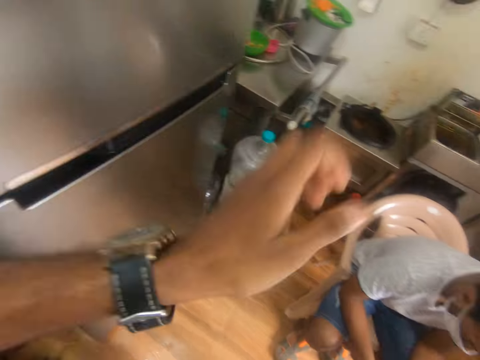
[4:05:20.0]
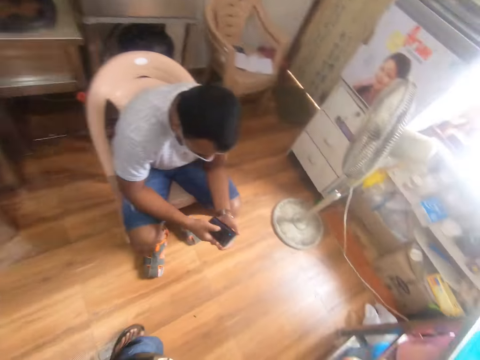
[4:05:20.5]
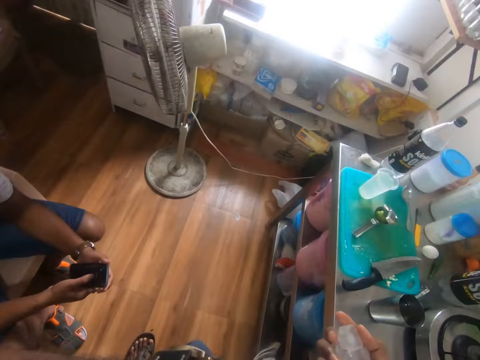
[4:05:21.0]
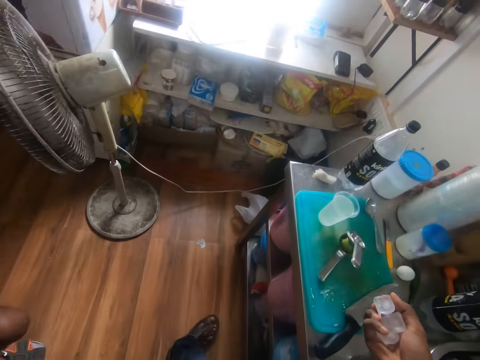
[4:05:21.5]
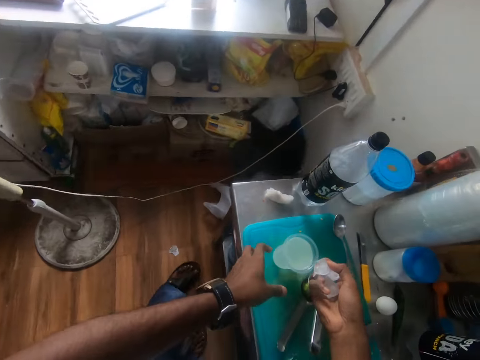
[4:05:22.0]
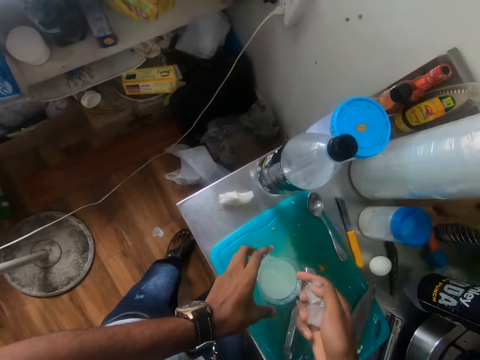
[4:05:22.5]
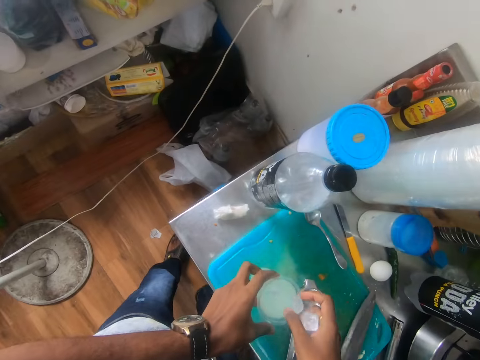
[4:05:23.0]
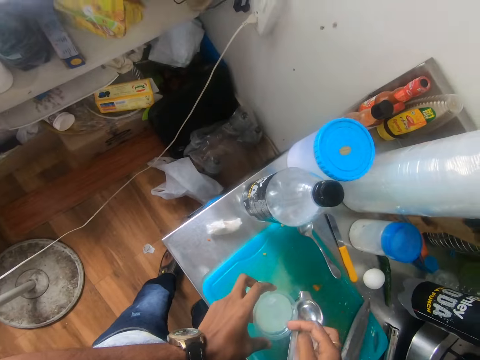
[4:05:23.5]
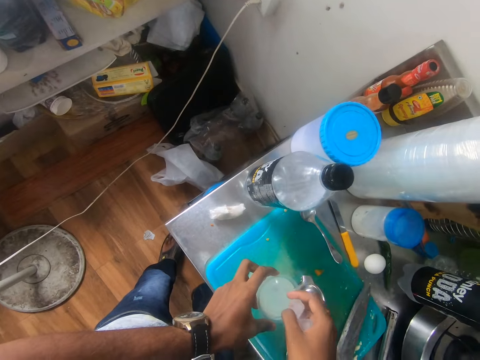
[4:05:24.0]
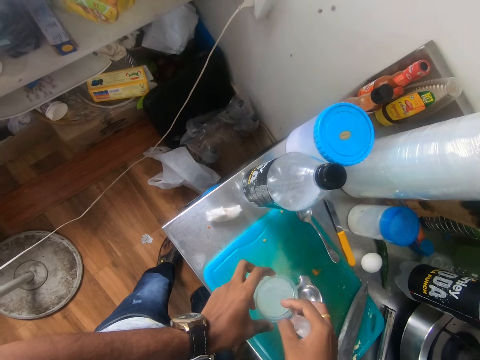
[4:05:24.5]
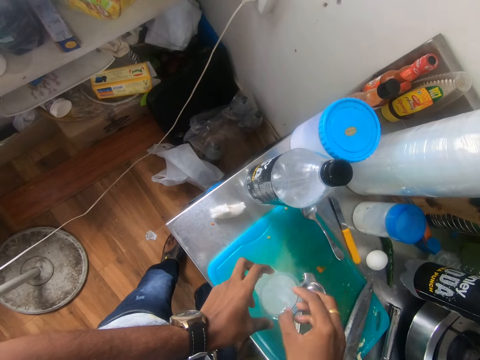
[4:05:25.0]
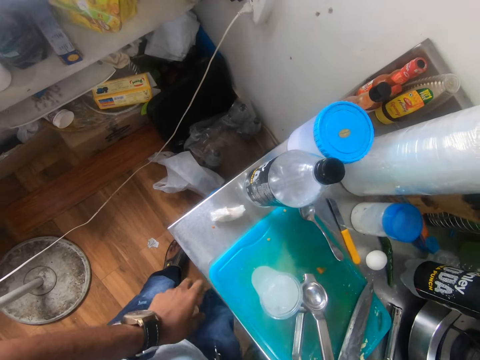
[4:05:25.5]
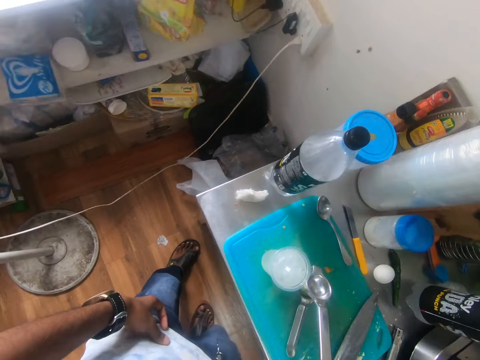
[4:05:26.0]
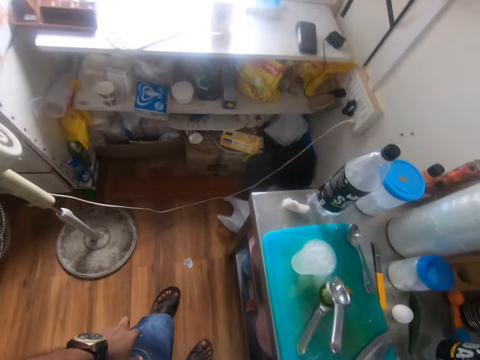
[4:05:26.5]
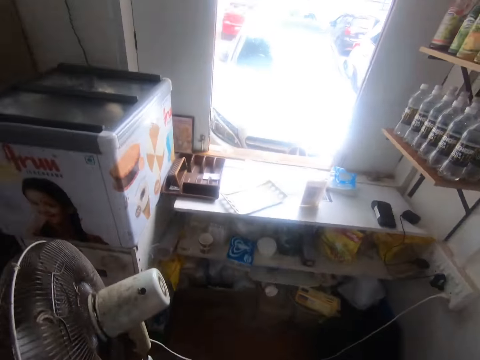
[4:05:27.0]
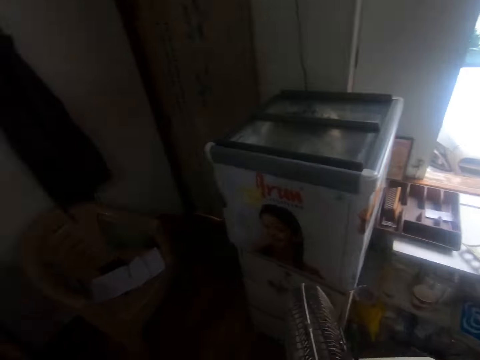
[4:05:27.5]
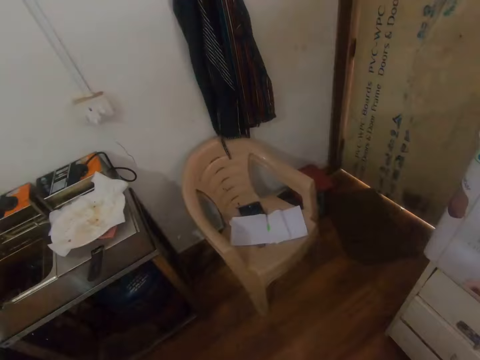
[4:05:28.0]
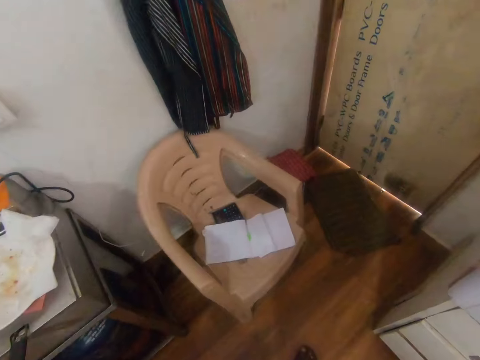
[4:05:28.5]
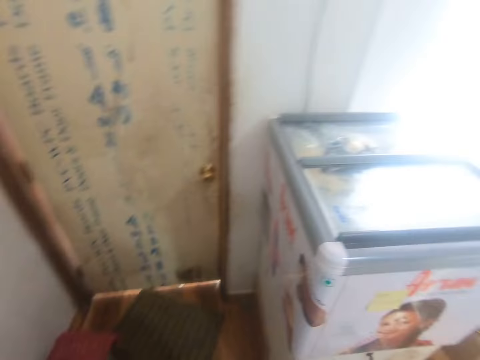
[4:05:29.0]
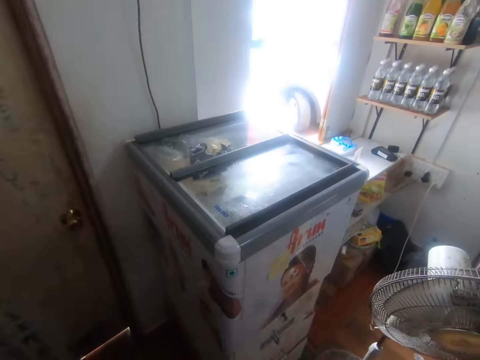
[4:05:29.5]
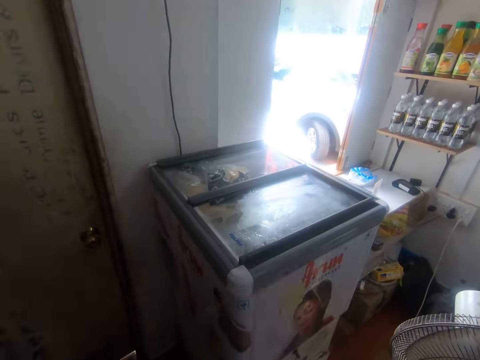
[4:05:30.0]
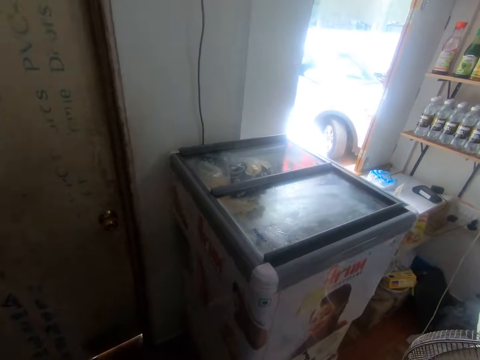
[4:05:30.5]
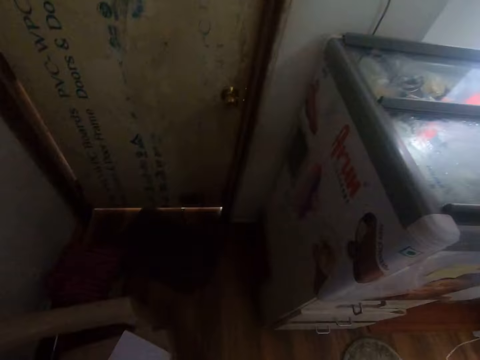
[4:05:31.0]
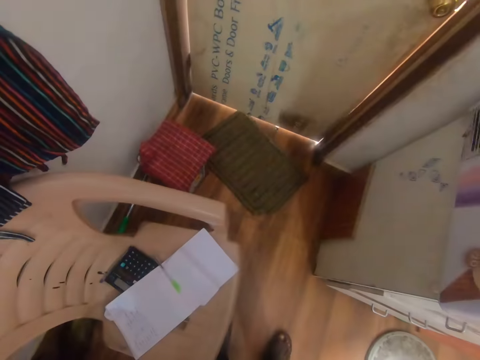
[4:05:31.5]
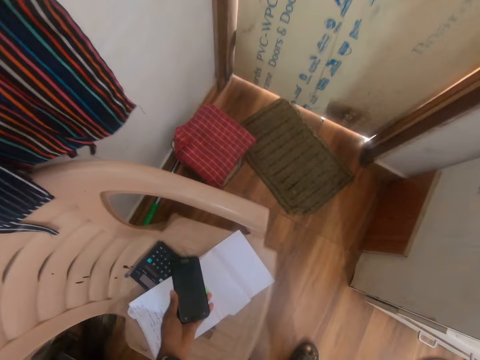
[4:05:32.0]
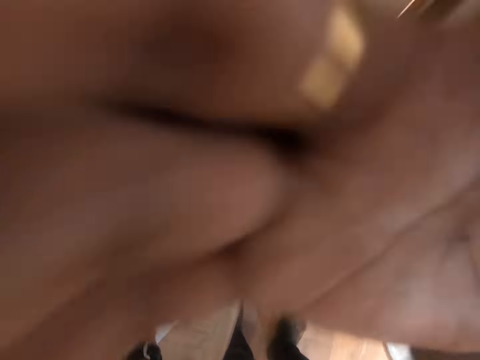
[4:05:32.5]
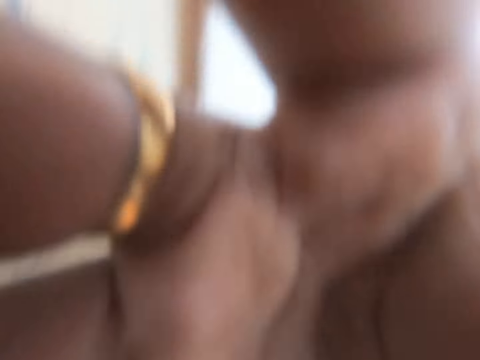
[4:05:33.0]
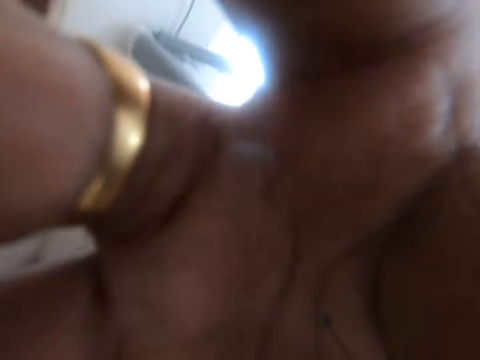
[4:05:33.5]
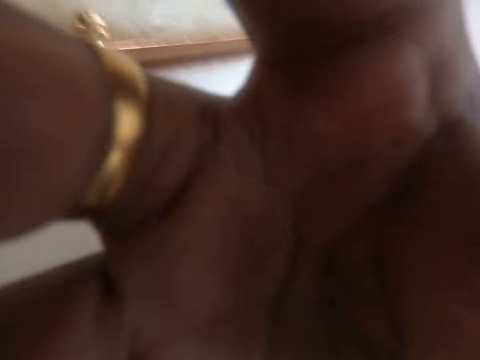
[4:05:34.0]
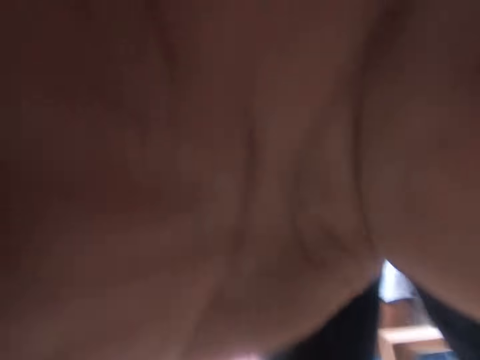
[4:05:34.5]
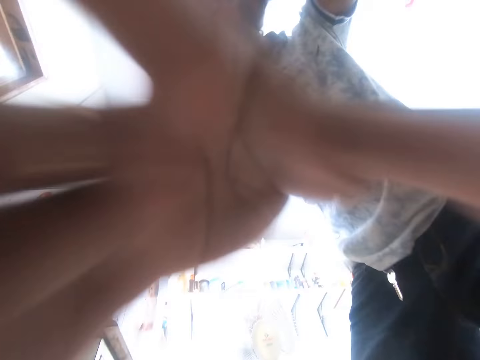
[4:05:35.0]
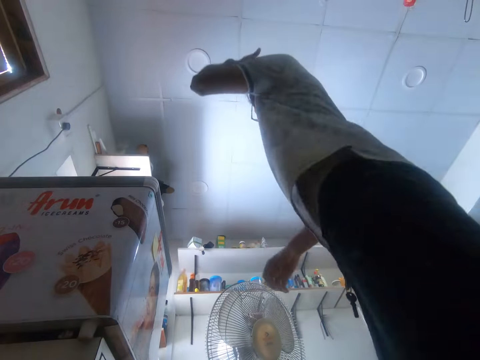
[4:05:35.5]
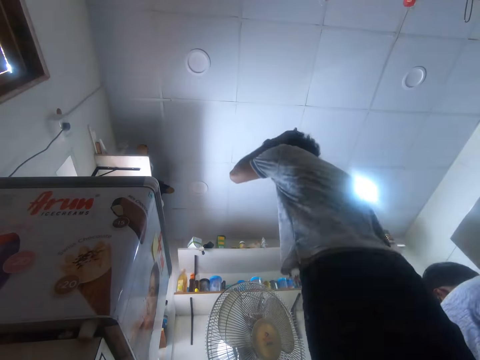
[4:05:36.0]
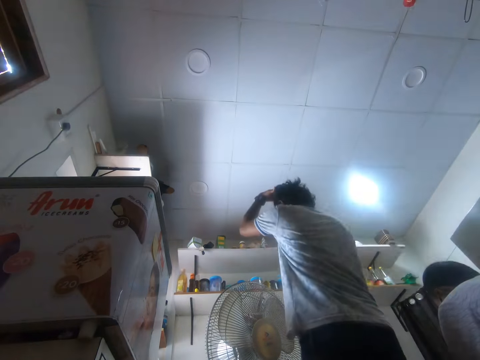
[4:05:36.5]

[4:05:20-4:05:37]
The camera wearer closes the door. A man operates the phone with his hands. The man sits down. The camera wearer holds the cup with his left hand. He drops the ice cubes in the lemon juice in the cup on the chopping board with his right hand. He walks. He places the phone on a chair with his left hand. He removes a camera on his head with his right hand. He drops the camera on the chair with his right hand.

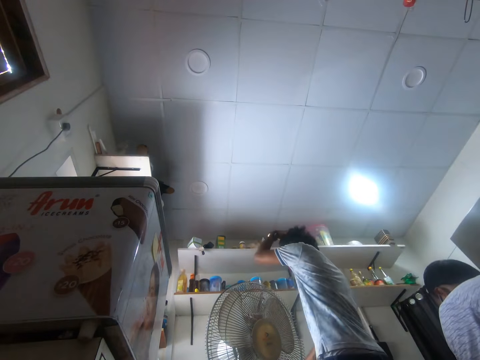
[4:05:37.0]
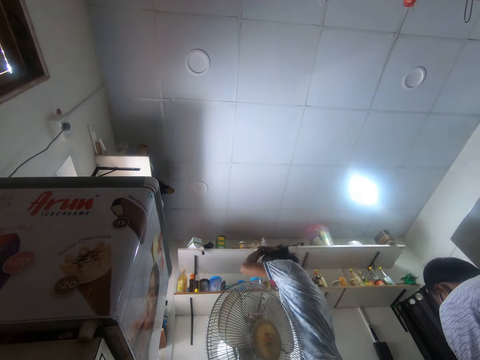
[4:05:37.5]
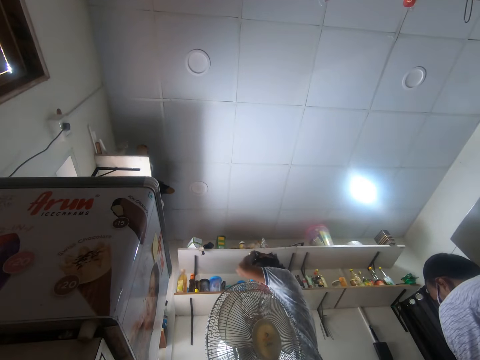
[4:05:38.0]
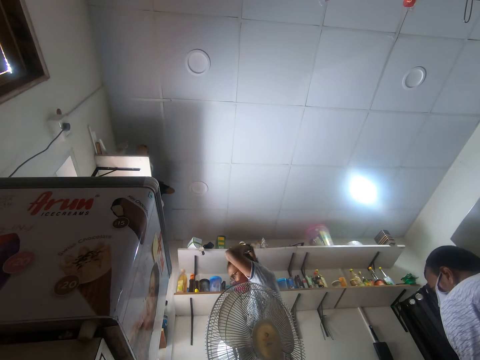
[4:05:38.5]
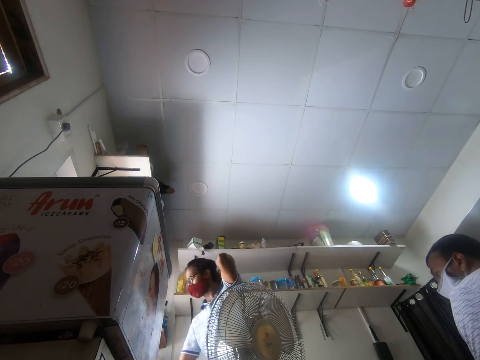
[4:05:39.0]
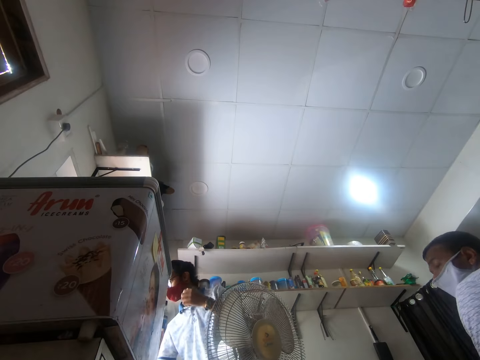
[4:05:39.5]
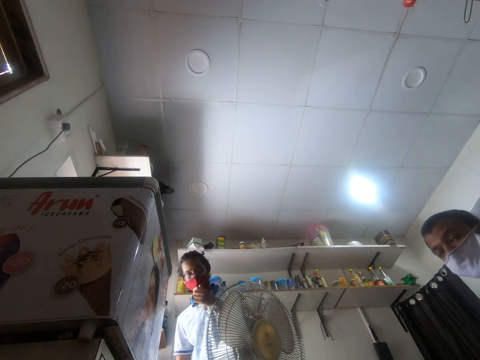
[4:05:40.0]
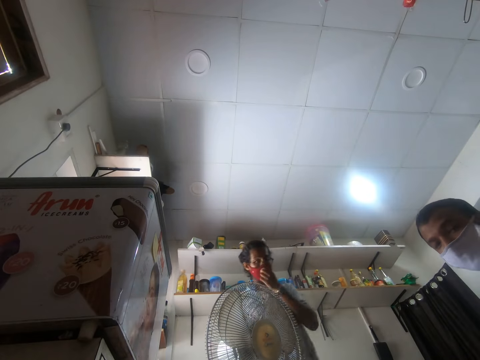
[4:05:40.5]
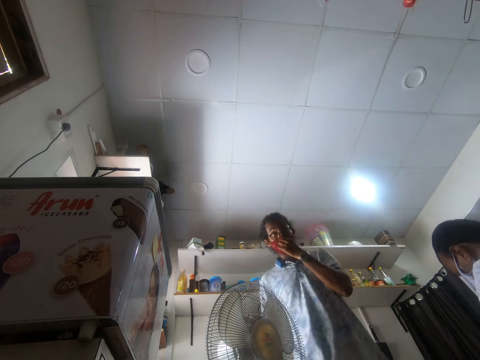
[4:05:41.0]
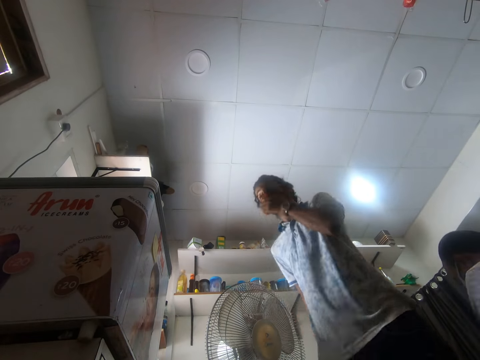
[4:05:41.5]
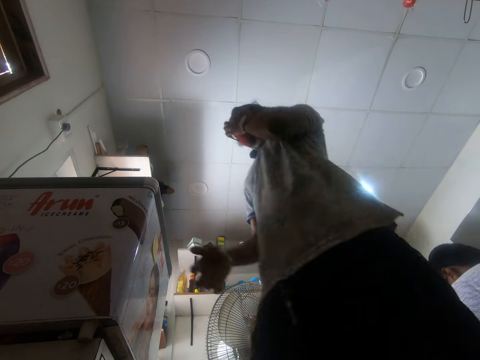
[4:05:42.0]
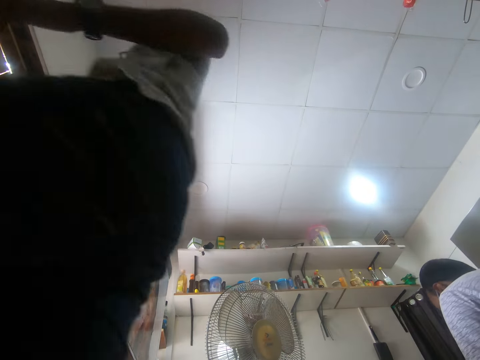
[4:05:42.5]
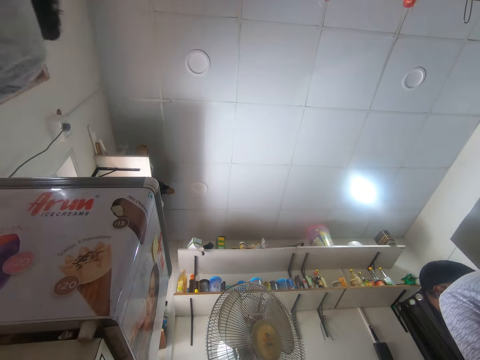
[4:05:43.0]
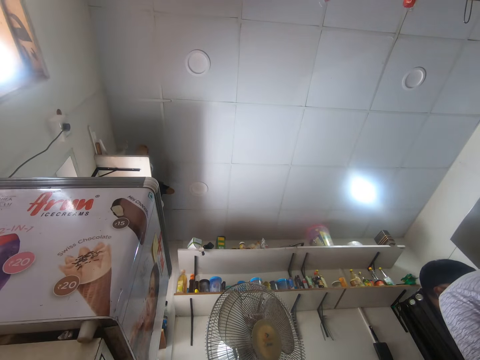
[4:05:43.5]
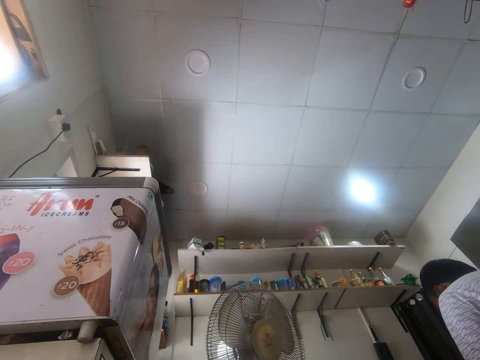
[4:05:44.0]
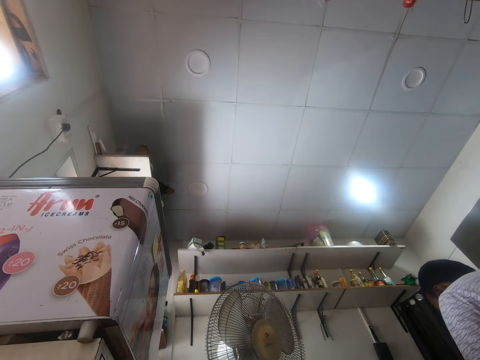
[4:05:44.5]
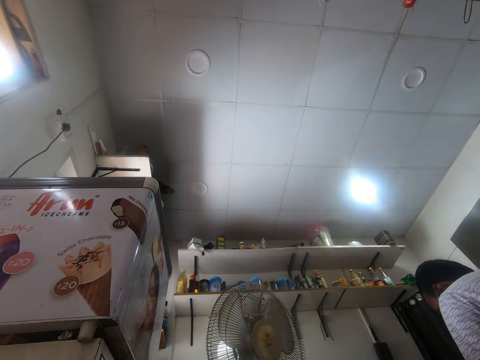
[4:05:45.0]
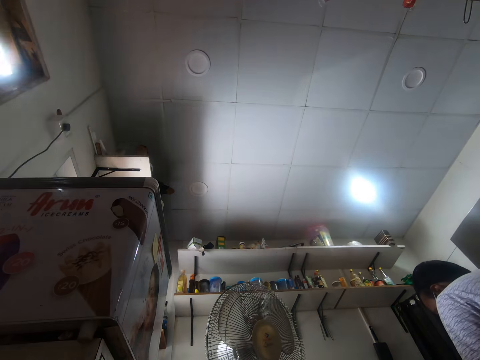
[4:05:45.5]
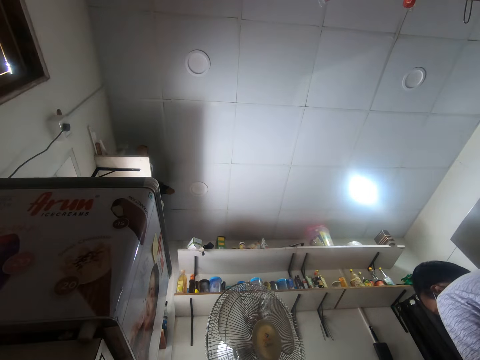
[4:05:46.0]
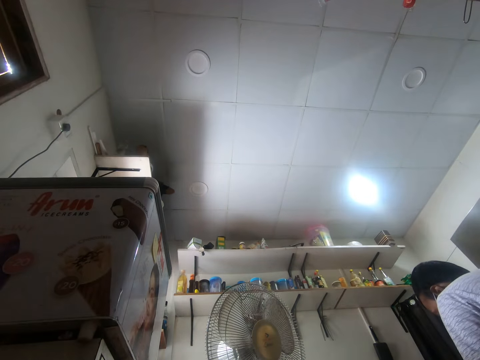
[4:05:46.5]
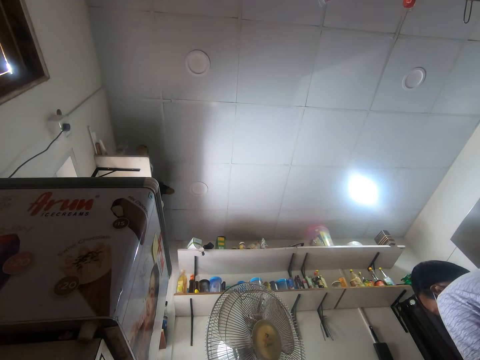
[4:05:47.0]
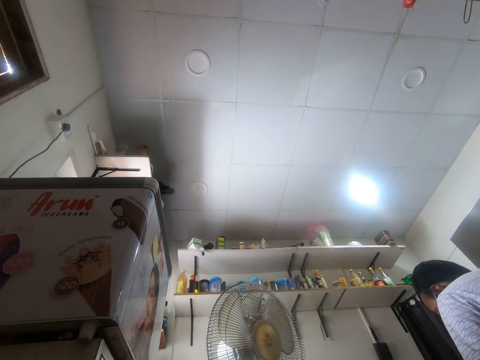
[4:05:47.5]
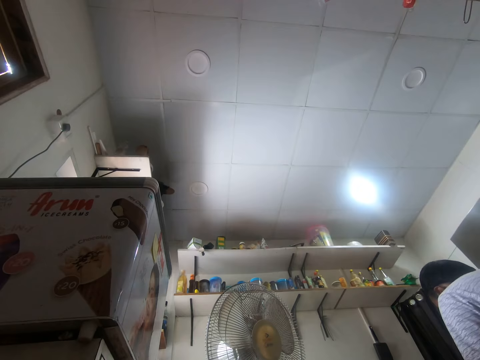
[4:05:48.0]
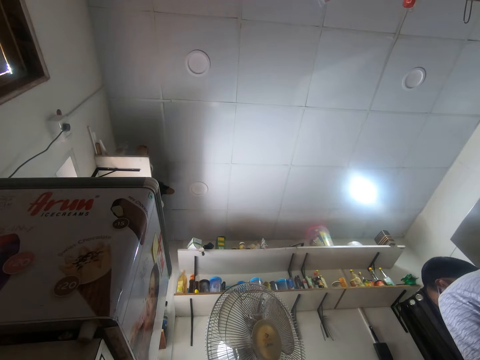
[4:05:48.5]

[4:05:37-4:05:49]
The camera wearer walks. They hold the mask. They walk. A man sits.
